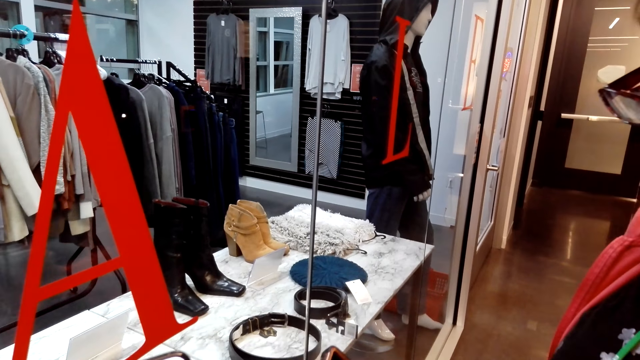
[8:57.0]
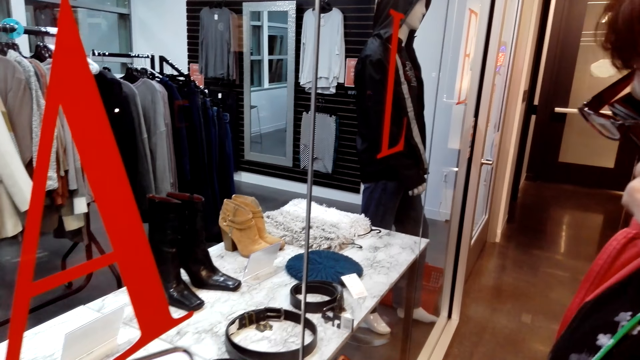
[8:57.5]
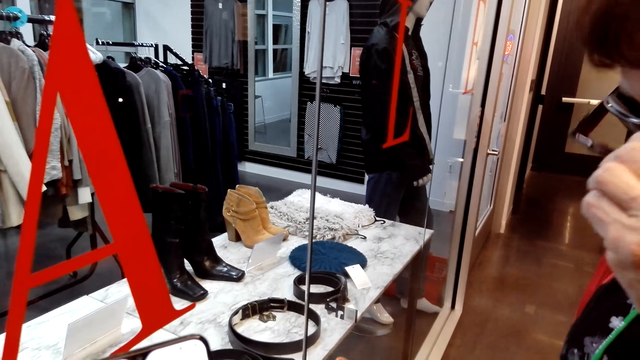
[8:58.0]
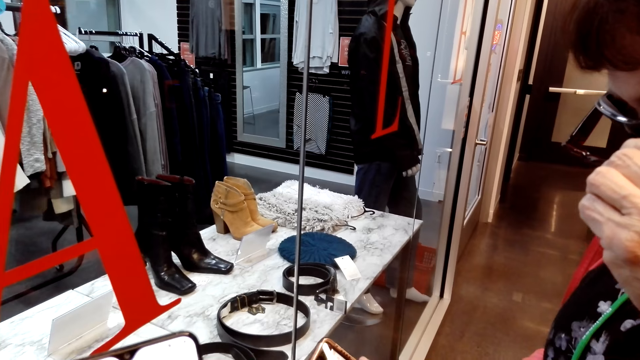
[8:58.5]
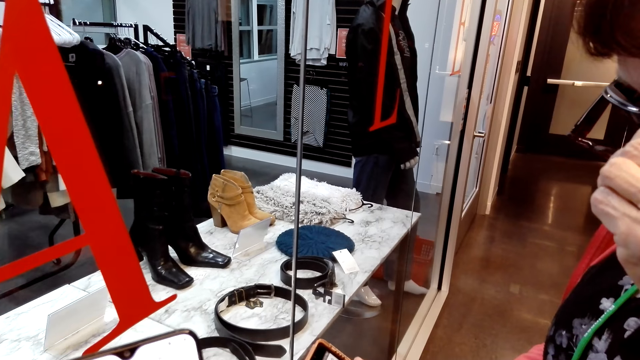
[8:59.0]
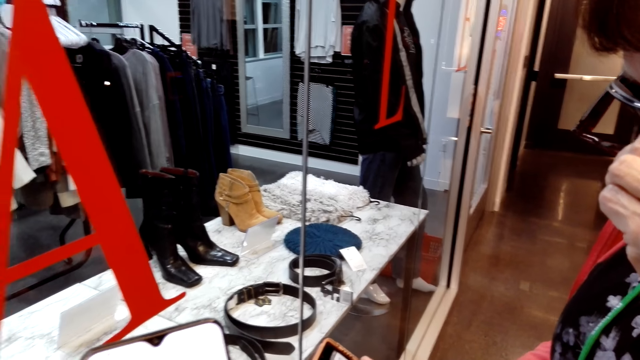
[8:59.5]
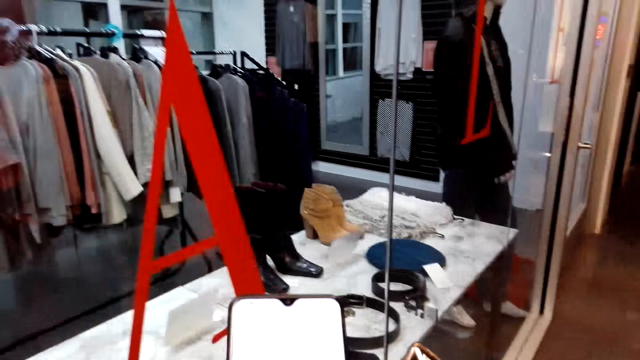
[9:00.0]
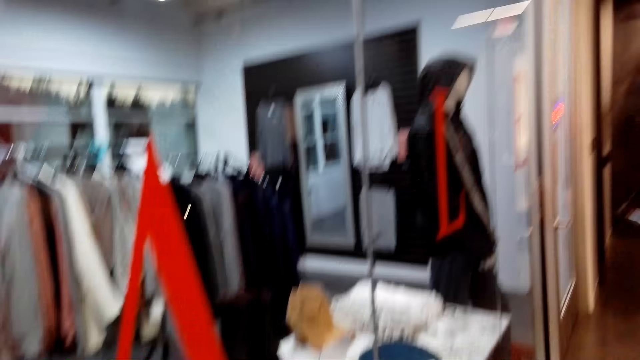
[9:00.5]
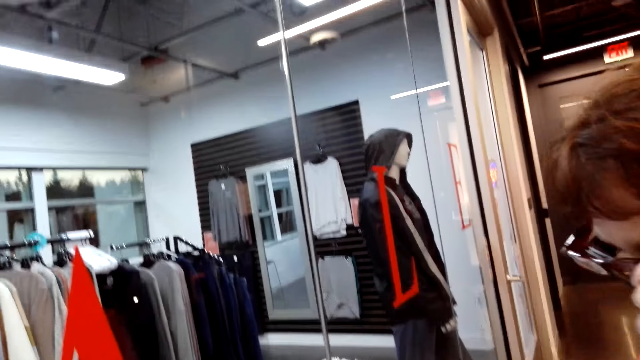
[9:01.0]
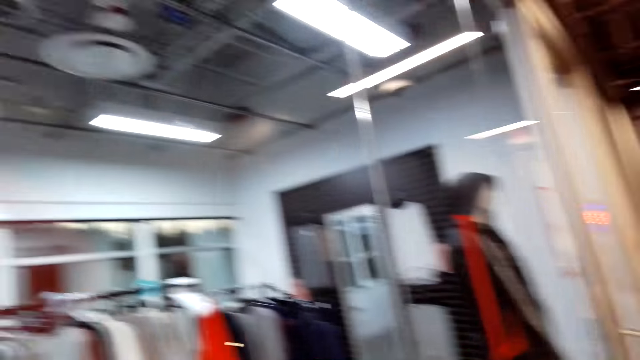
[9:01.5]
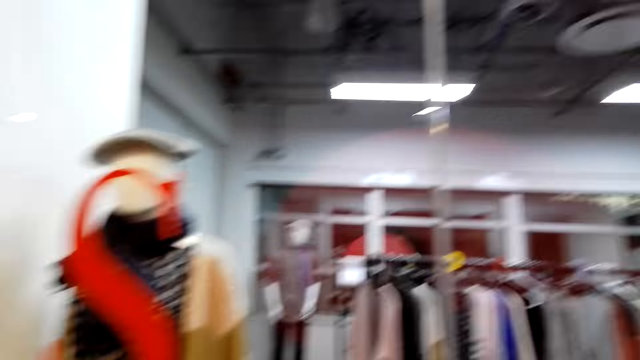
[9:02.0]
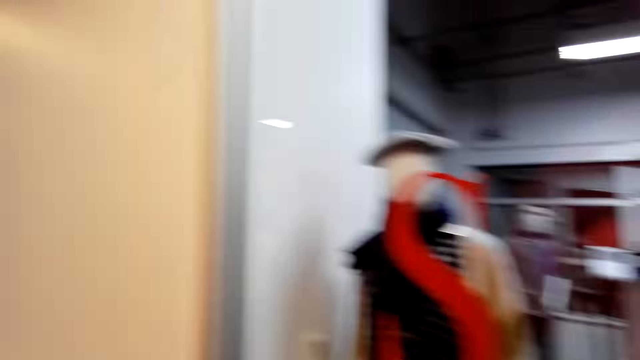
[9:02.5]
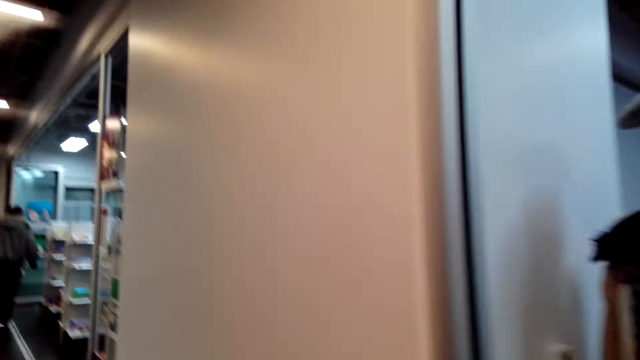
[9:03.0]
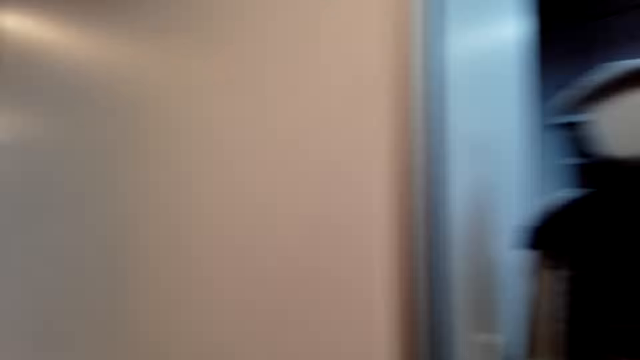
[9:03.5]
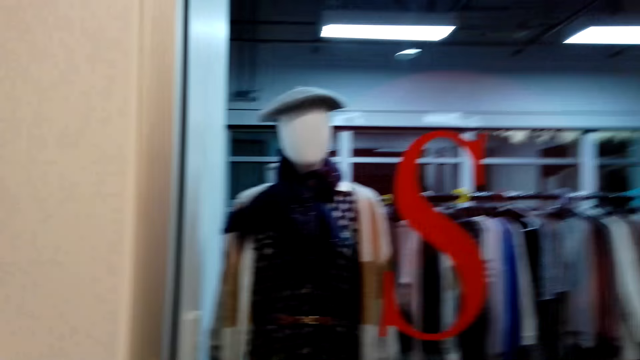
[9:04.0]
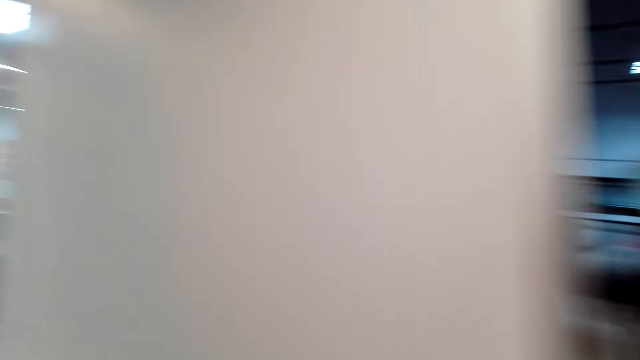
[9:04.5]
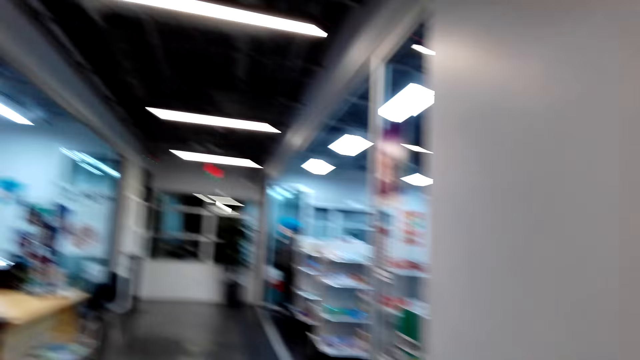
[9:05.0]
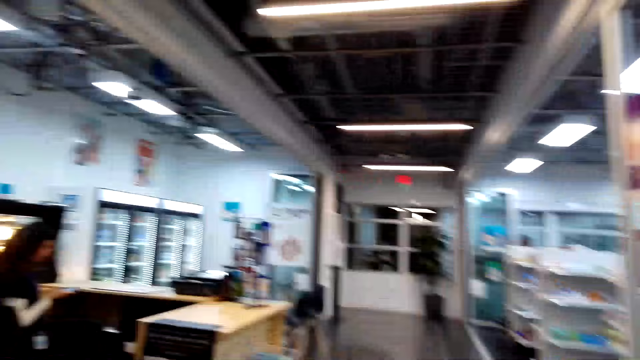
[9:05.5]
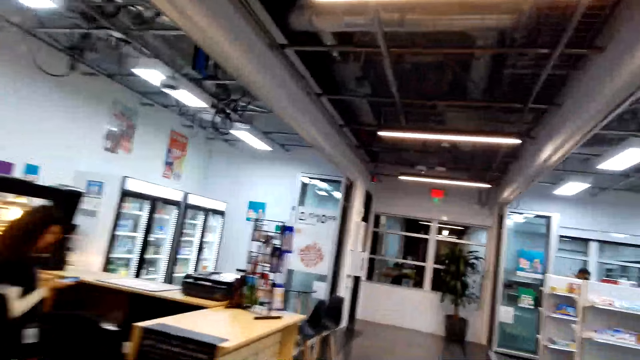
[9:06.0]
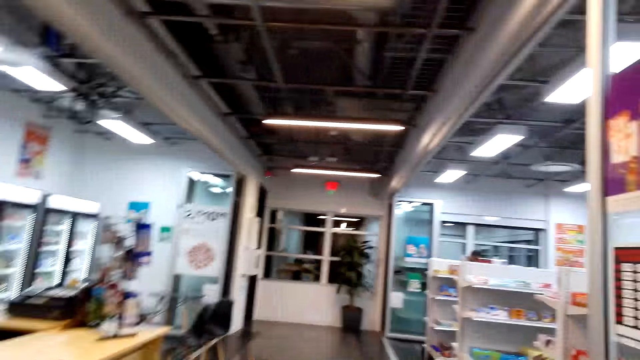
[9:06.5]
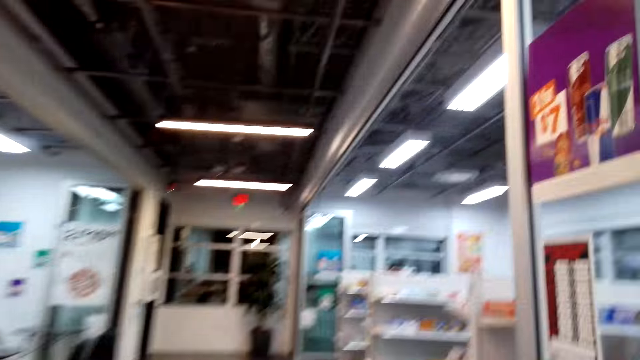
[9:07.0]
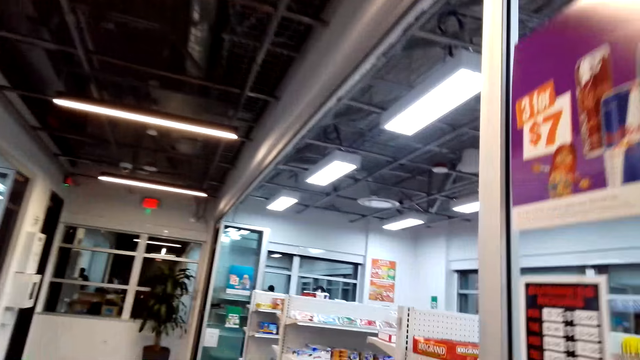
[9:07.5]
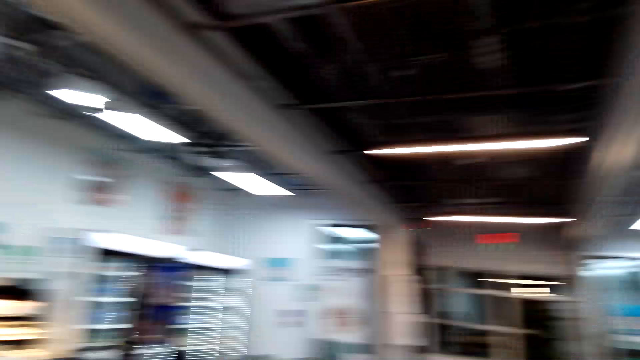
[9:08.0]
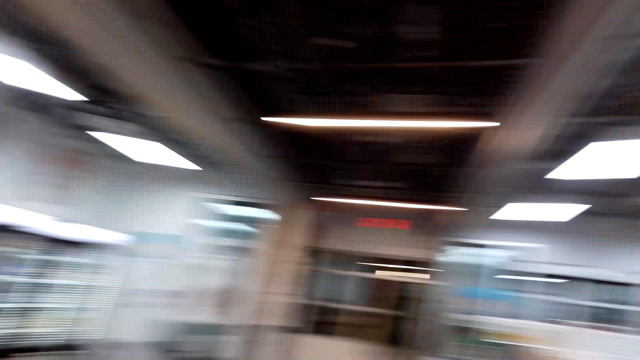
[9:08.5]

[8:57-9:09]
The woman scratches her nose. The camera wearer operates the phone. They walk to the supermarket. The woman walks to the supermarket.

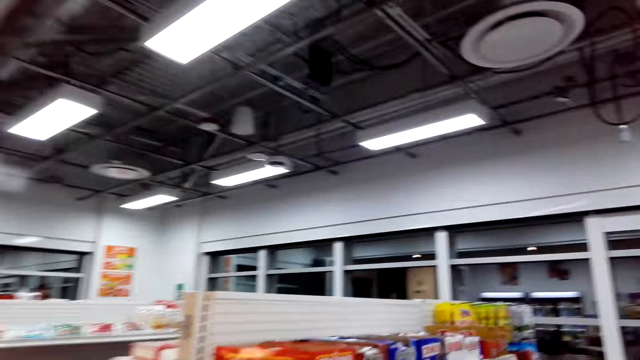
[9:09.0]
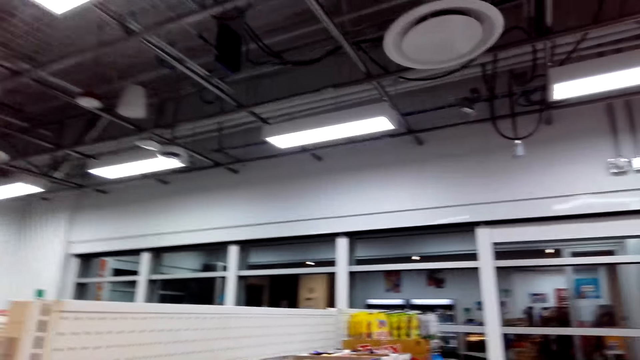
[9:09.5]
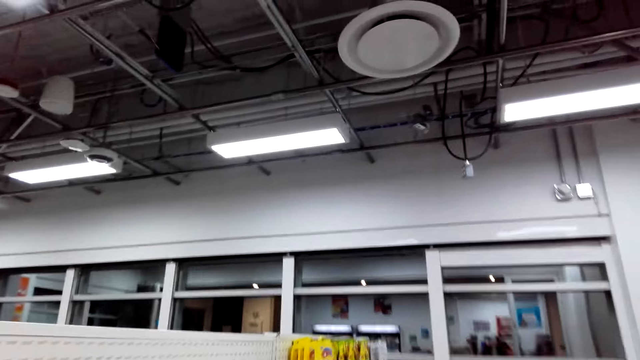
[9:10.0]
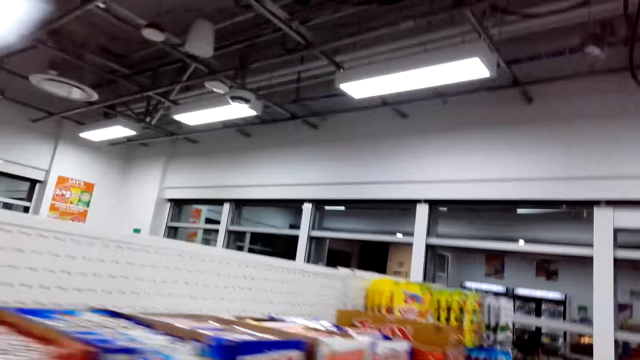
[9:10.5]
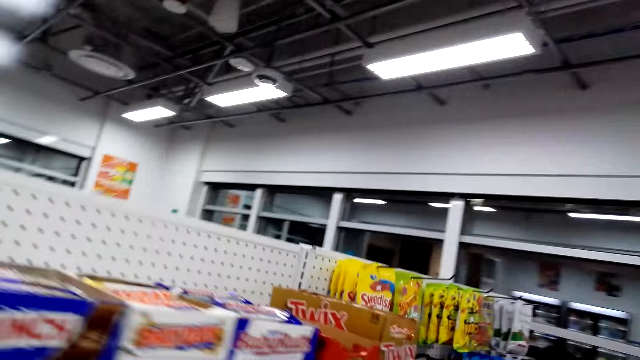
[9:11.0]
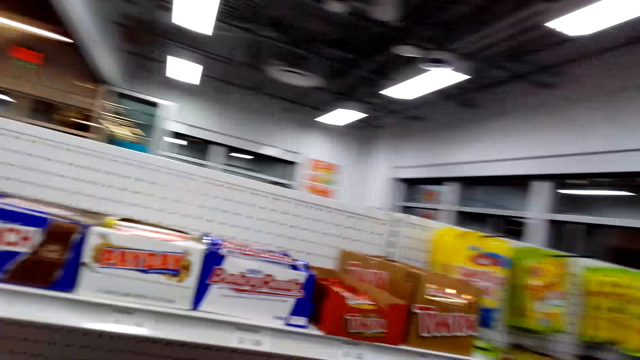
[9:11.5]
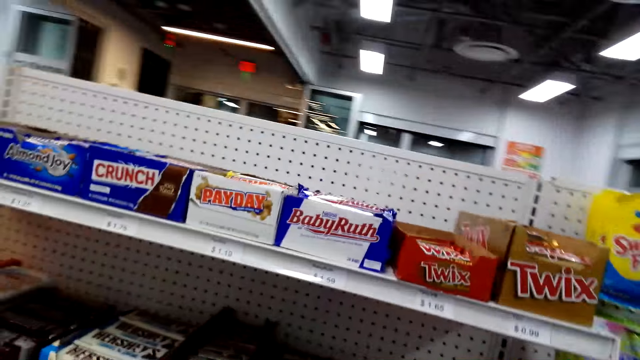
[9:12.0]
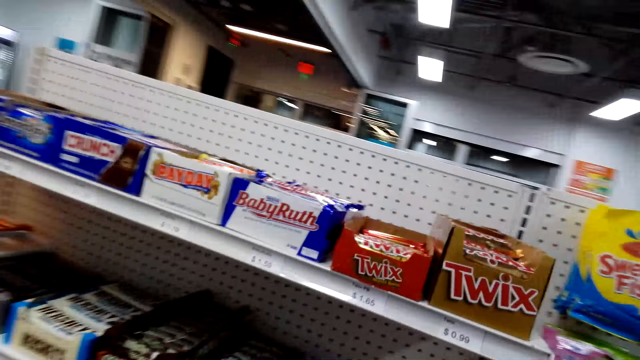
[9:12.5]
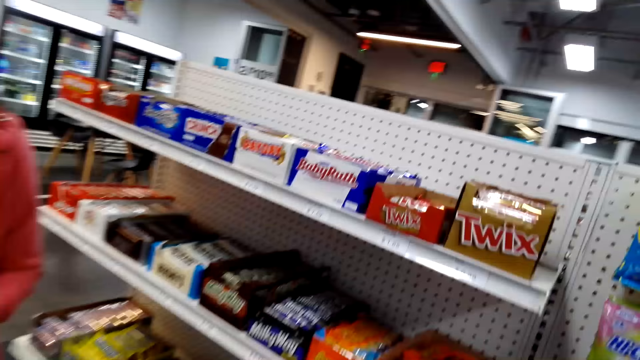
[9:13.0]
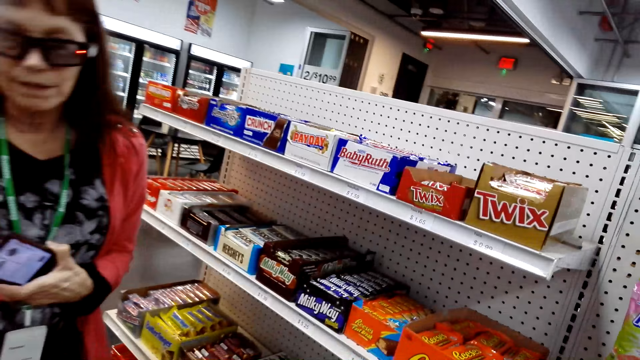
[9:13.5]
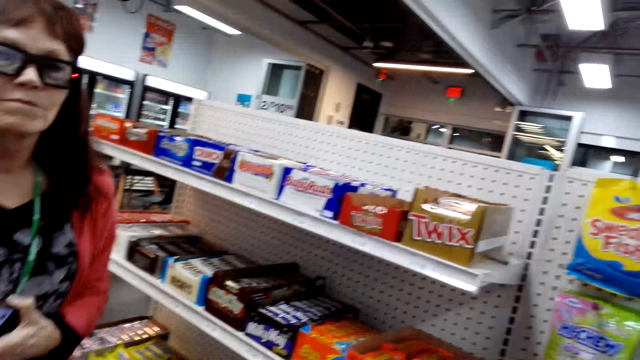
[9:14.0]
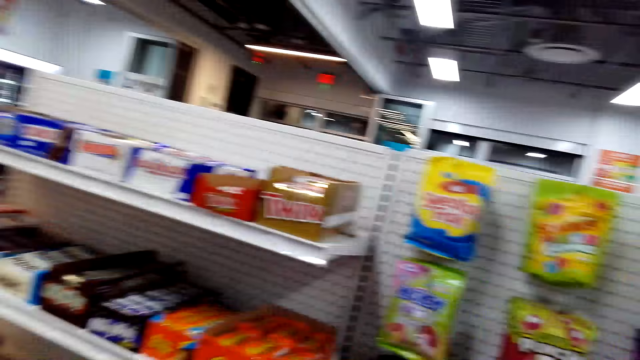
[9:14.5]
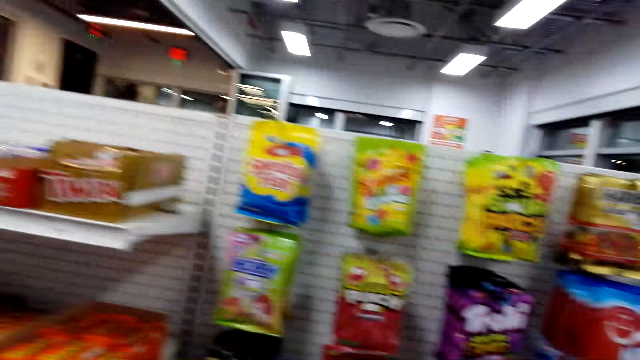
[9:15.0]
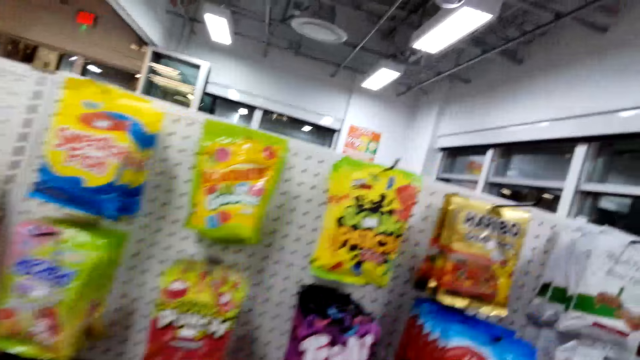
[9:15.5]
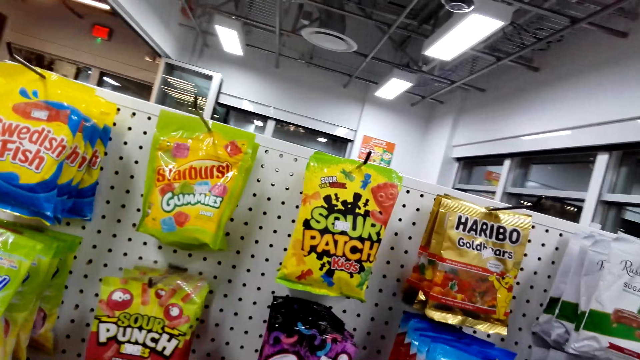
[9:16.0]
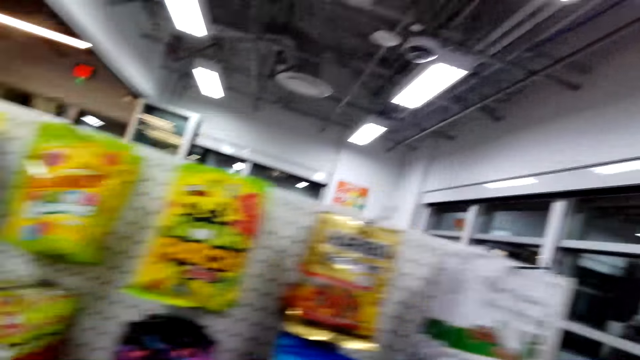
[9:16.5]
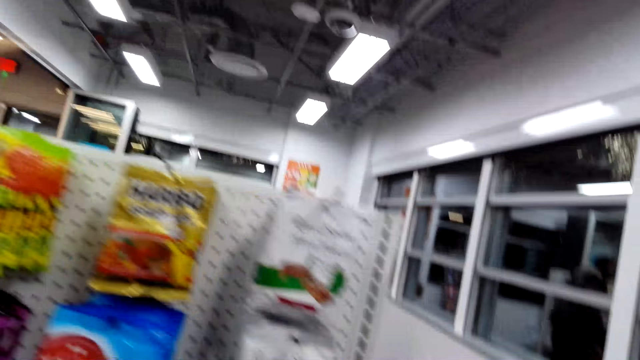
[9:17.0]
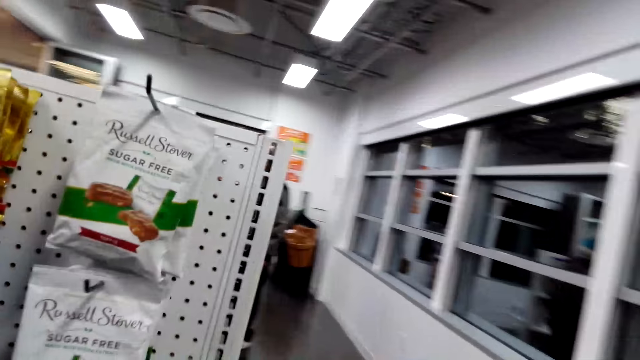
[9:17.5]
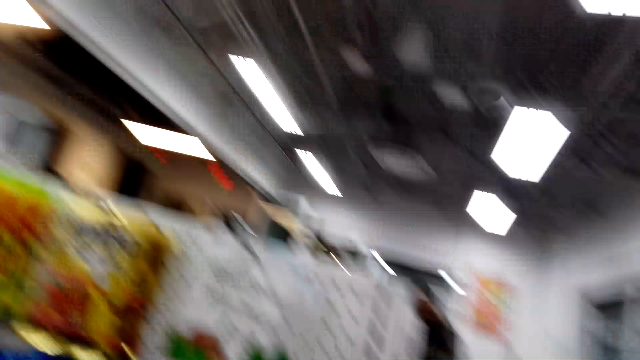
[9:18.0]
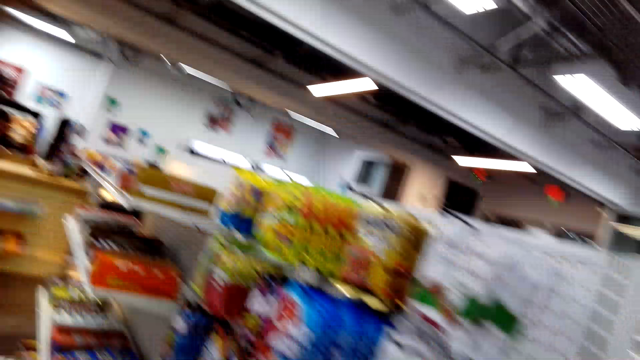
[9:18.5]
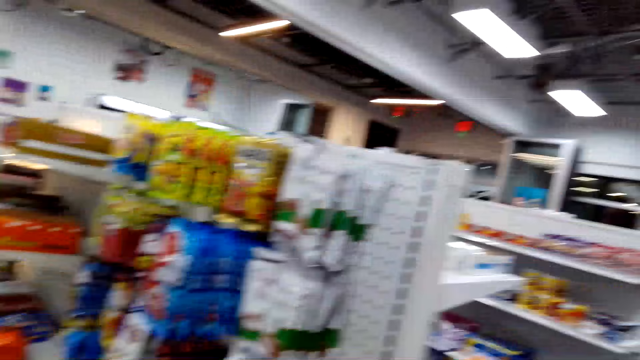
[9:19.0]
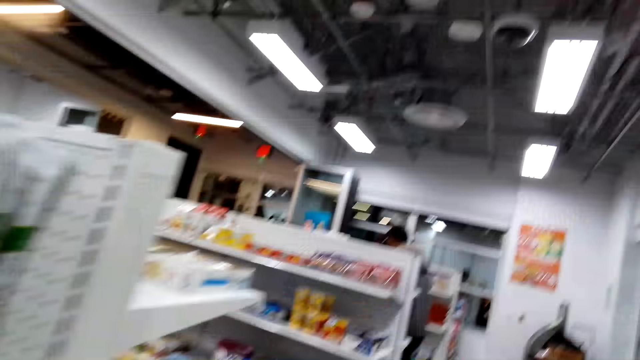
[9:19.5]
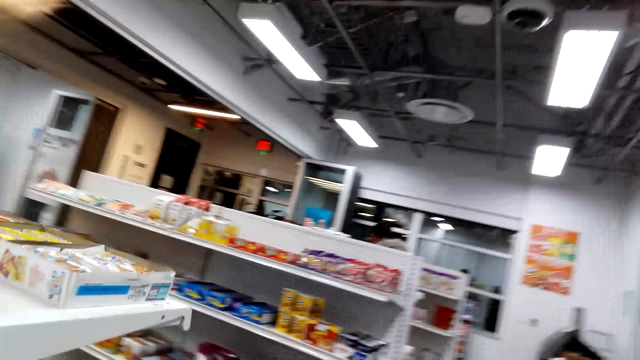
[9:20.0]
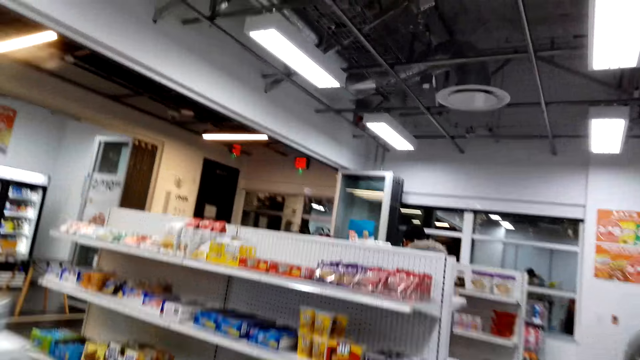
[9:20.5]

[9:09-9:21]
The woman walks around. The camera wearer walks around. They walk around again.
